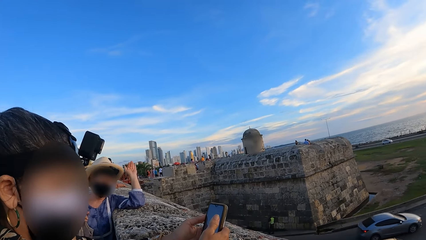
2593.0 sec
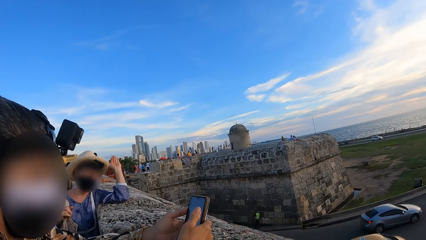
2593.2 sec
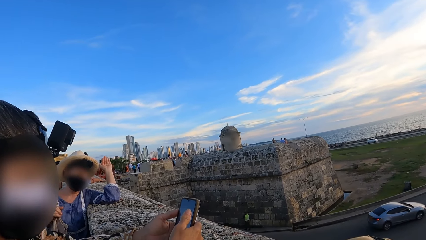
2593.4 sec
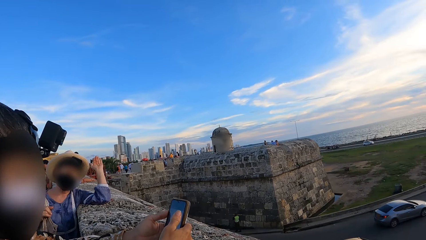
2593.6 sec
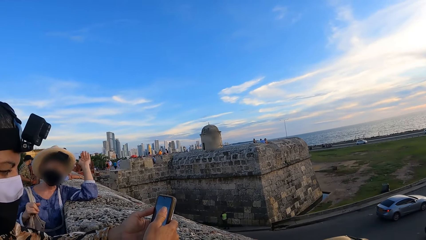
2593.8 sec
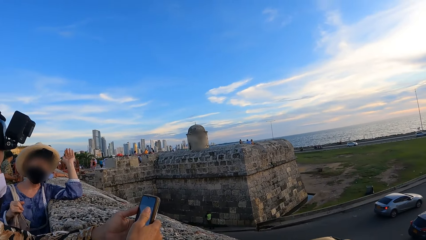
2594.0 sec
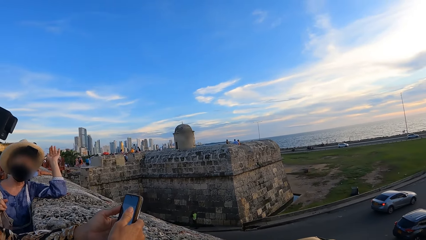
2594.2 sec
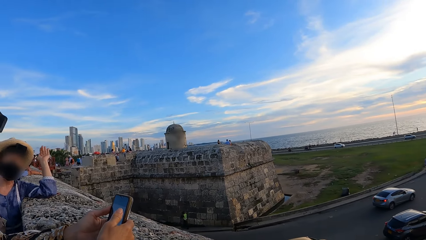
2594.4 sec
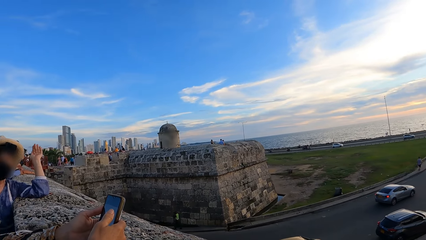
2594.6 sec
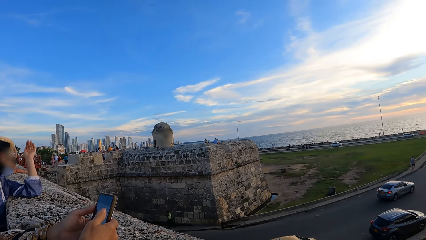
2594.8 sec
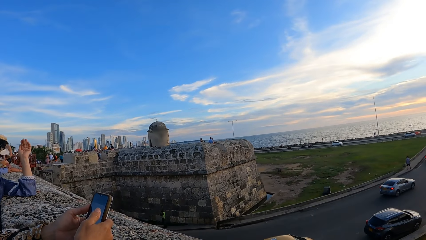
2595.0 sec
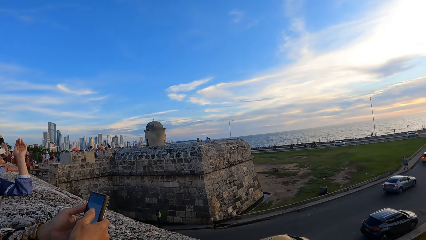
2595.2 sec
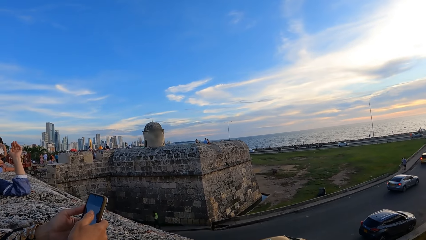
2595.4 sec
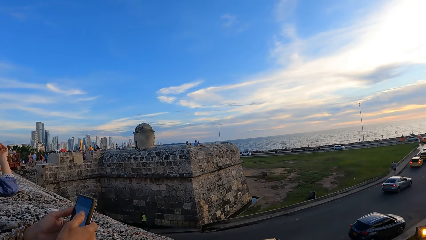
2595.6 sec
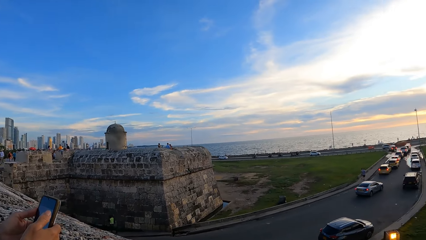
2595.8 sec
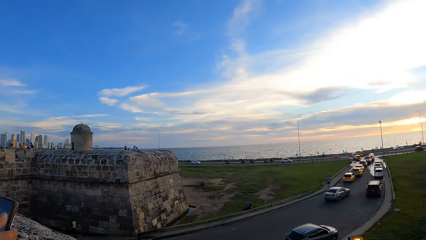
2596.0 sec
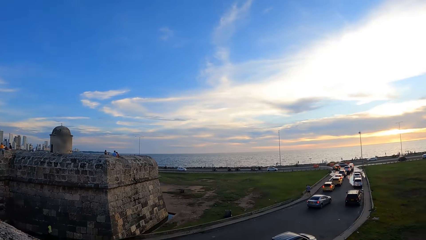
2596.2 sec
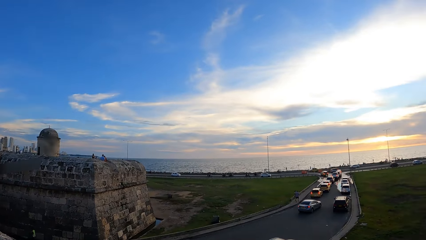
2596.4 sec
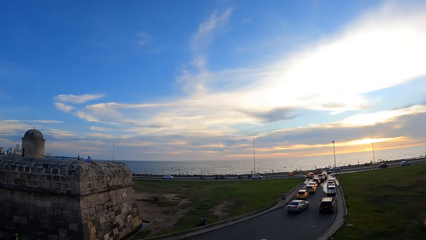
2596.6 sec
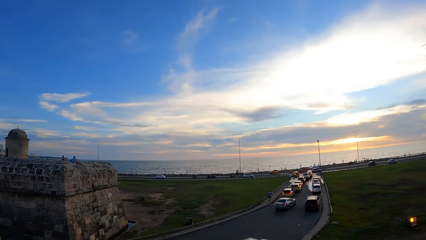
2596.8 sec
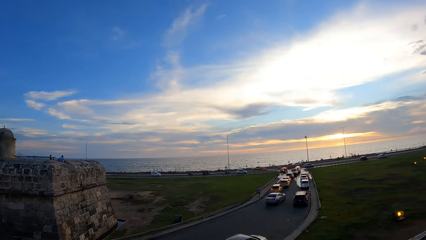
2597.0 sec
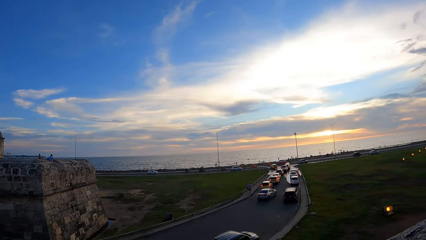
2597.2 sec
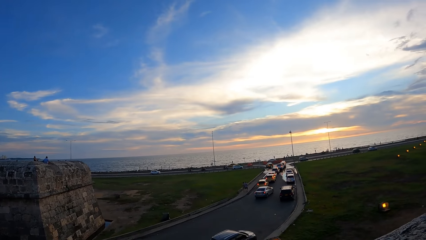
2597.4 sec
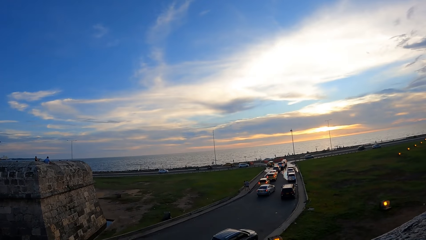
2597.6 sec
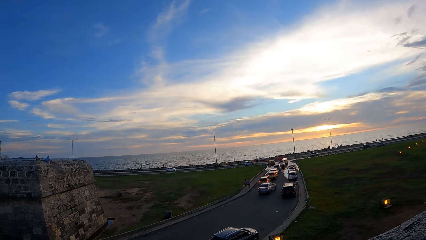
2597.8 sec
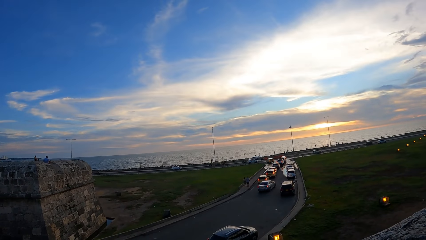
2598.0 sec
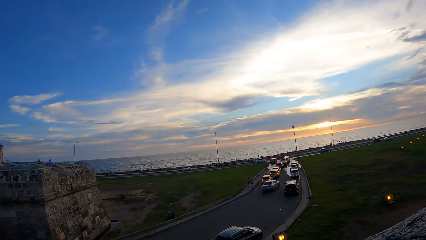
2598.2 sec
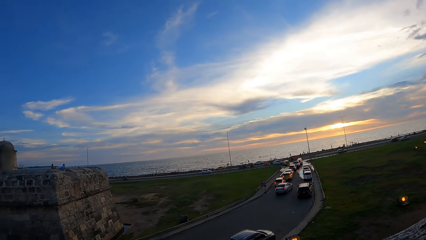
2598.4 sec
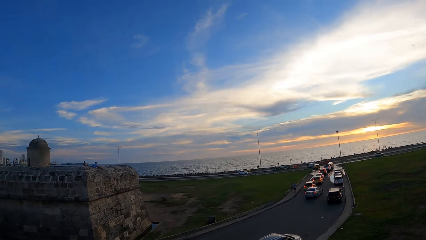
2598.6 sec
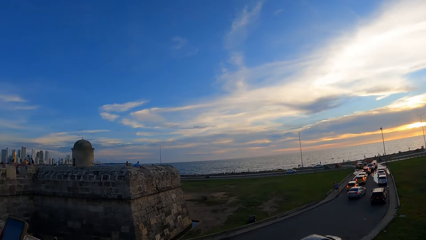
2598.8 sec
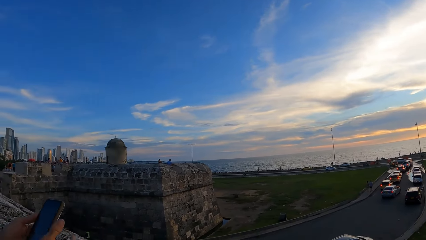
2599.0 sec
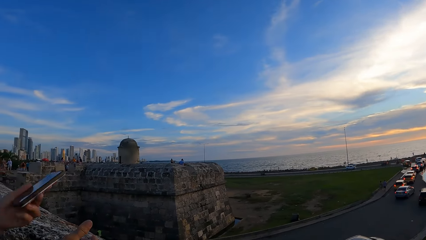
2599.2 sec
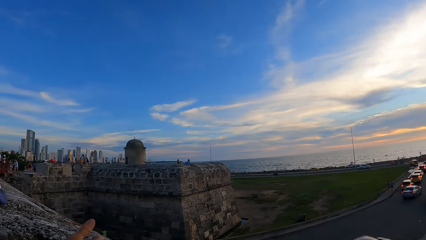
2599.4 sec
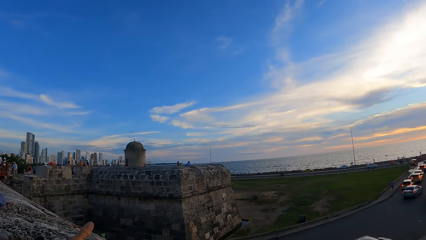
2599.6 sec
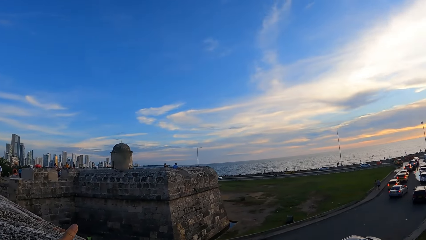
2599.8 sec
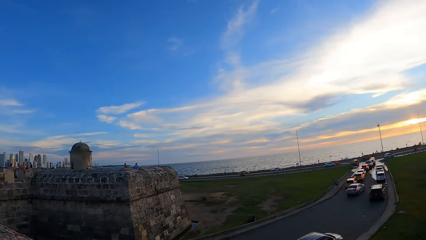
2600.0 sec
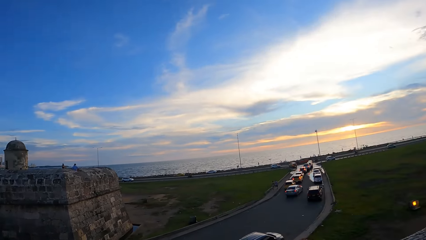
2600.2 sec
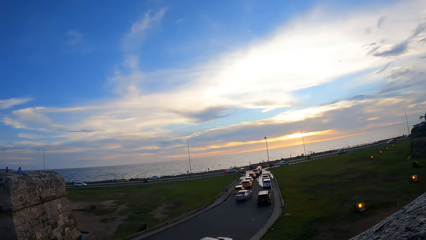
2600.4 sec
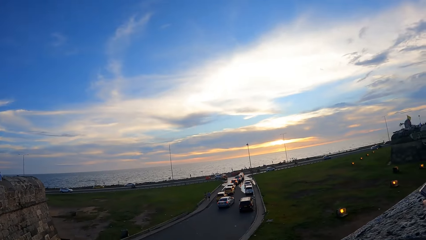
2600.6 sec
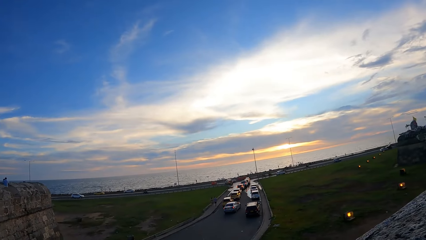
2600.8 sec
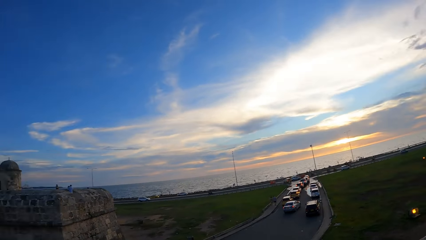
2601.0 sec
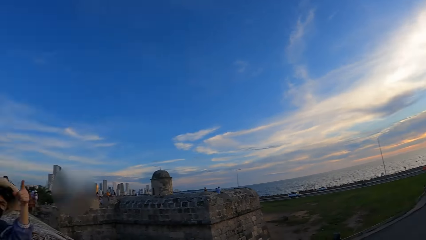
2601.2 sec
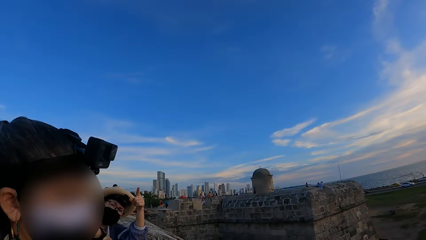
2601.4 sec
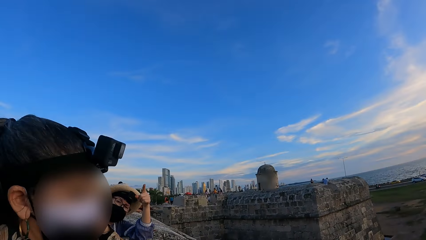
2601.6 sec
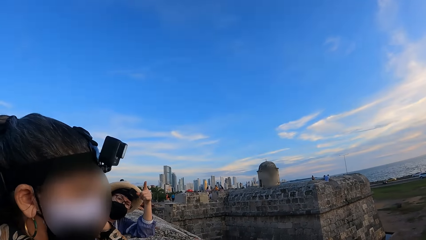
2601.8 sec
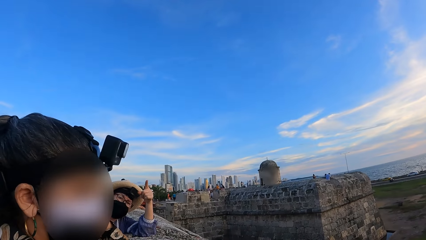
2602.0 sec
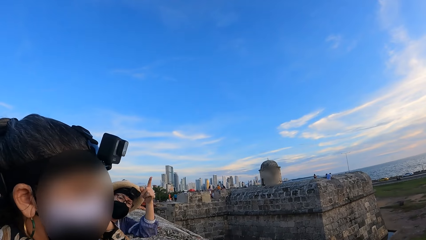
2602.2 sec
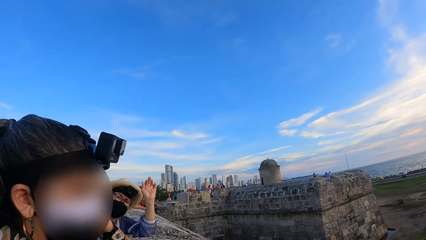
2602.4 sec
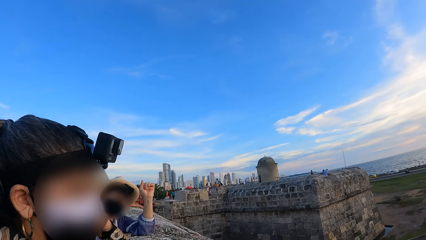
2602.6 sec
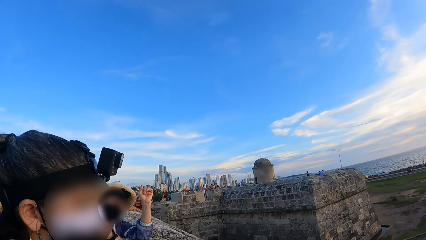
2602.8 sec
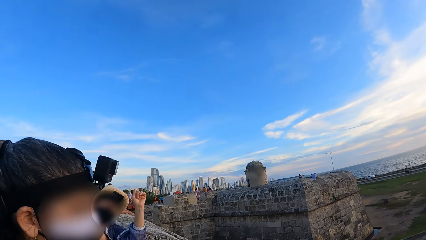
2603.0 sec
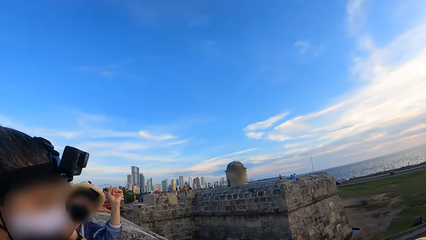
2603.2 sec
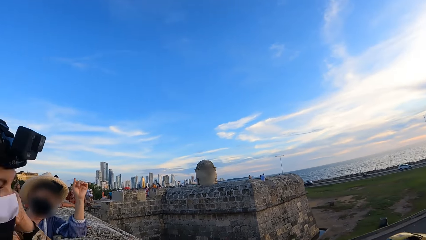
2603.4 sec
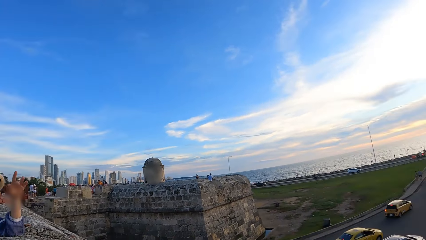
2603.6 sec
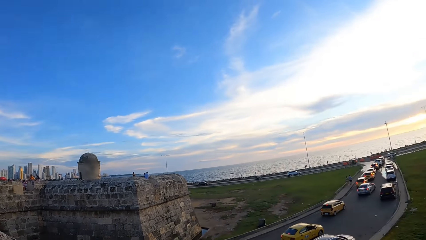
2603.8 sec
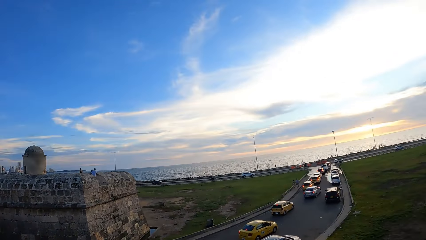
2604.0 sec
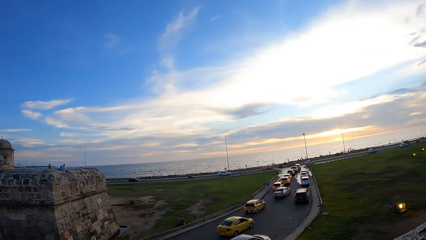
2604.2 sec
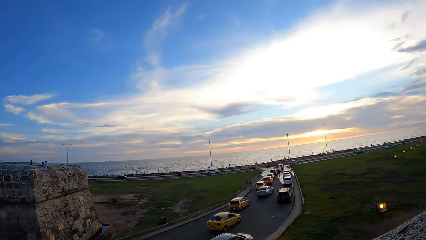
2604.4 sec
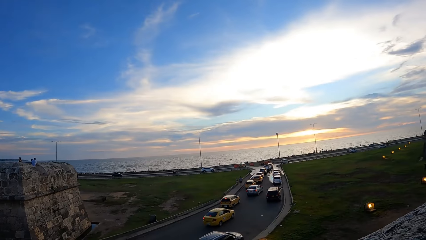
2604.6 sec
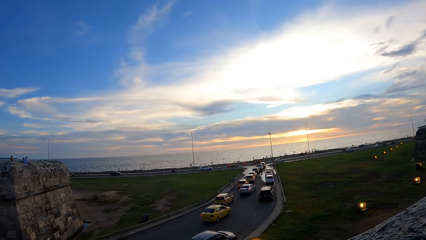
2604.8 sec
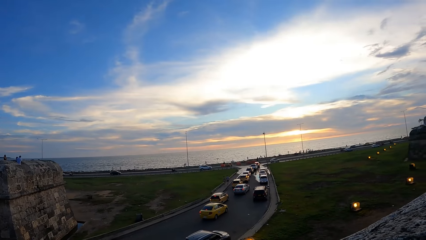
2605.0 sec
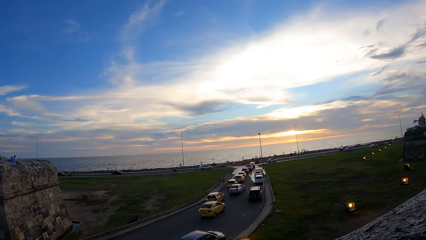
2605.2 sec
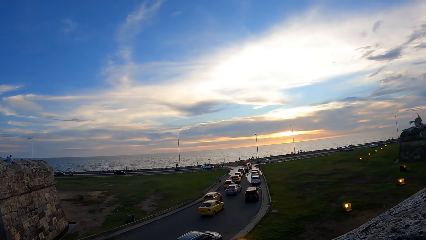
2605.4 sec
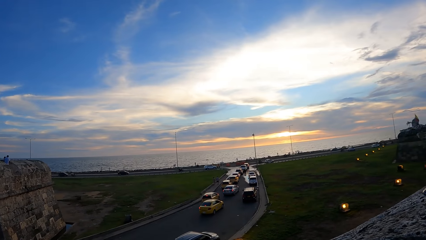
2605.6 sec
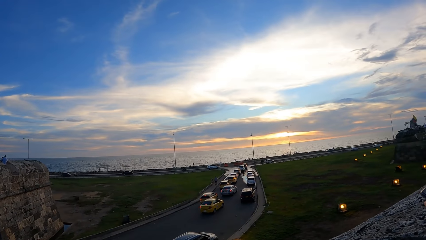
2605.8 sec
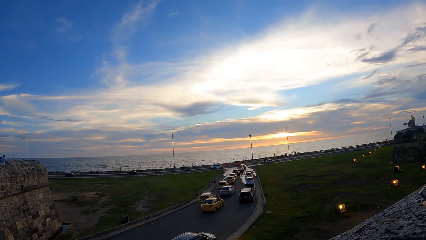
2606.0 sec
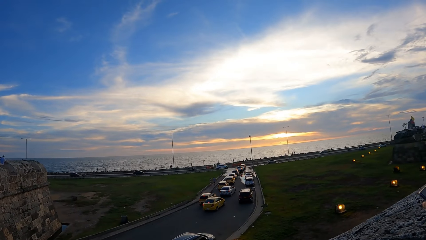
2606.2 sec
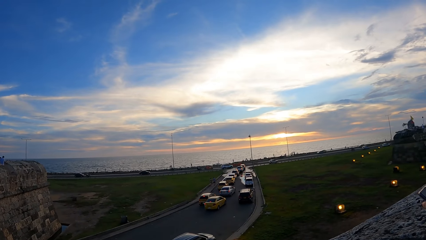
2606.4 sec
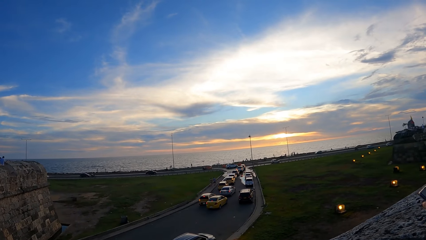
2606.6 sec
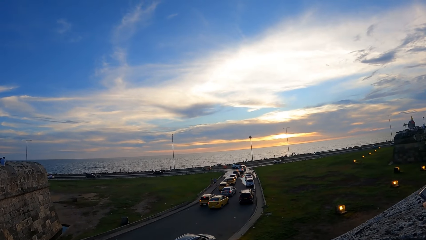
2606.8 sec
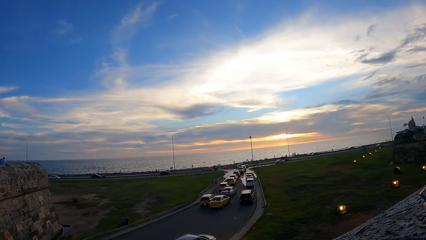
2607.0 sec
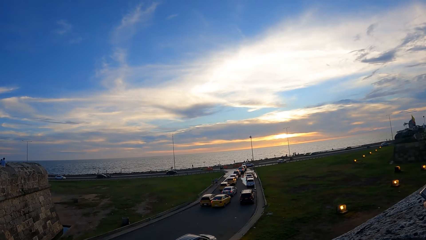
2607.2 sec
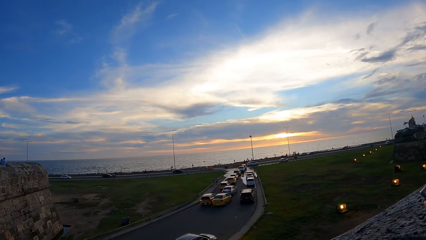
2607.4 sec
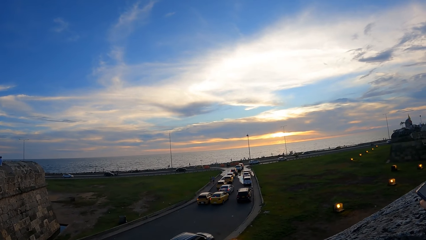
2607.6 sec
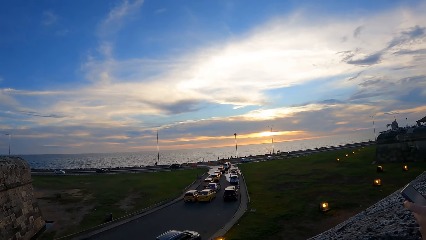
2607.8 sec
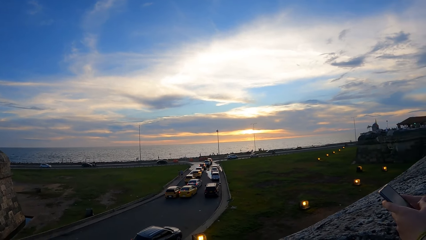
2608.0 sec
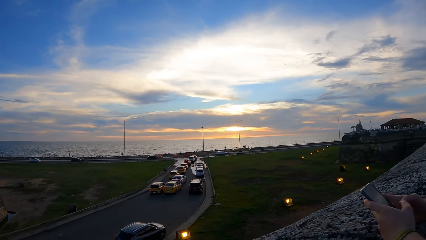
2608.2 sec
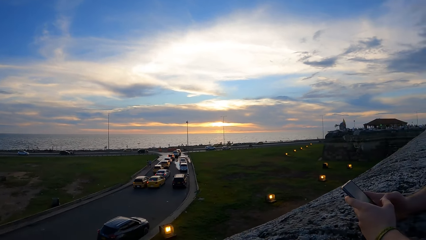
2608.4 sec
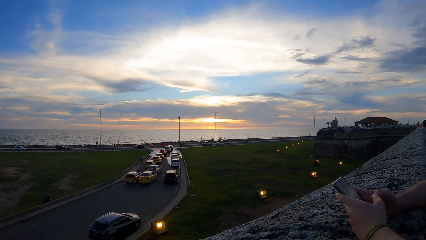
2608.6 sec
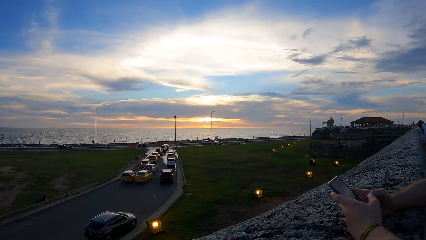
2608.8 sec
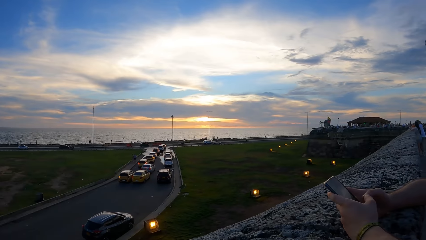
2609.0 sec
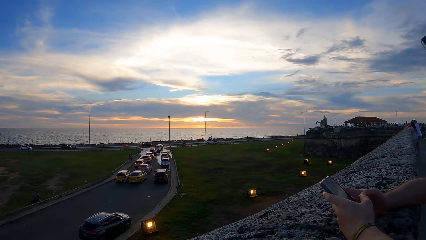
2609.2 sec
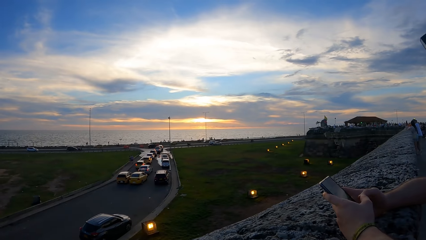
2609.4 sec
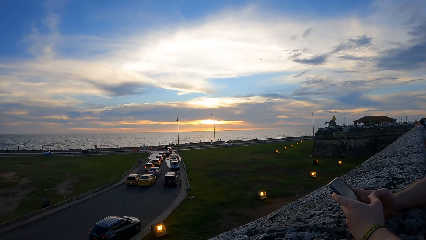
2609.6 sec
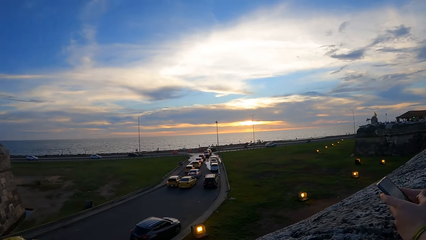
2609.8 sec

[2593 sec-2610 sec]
A lady interacts with the camera wearer. The camera wearer looks around a road. The lady interacts with the camera wearer. The camera wearer looks around the road.
